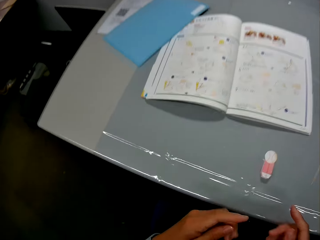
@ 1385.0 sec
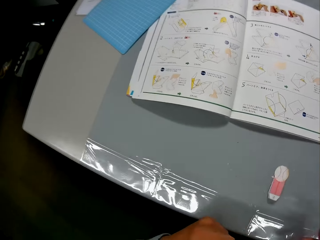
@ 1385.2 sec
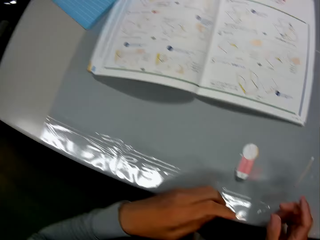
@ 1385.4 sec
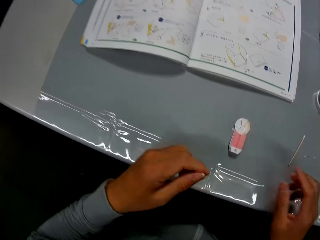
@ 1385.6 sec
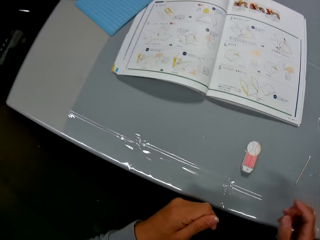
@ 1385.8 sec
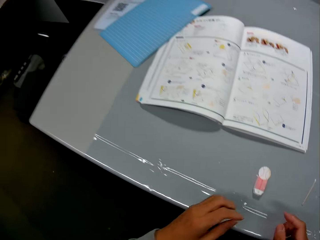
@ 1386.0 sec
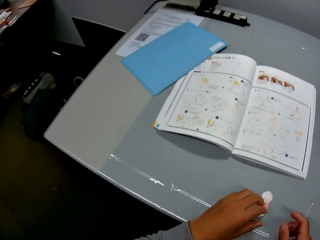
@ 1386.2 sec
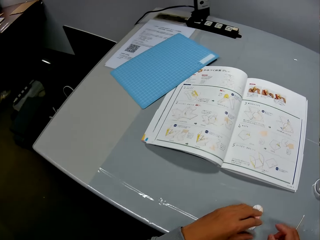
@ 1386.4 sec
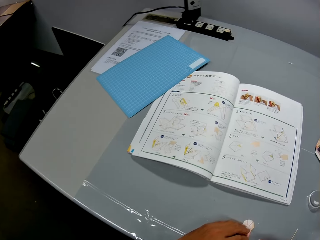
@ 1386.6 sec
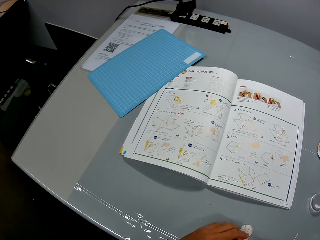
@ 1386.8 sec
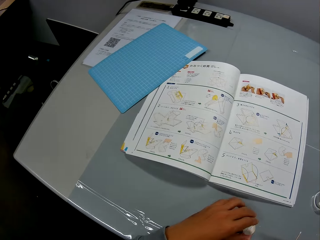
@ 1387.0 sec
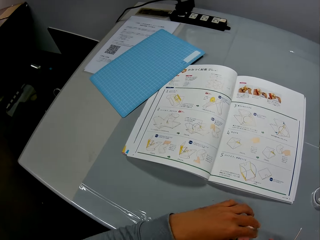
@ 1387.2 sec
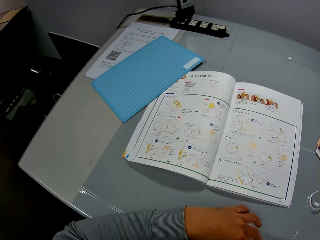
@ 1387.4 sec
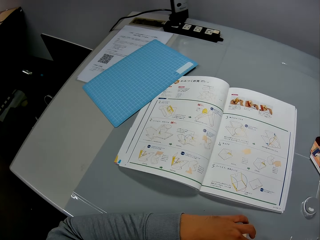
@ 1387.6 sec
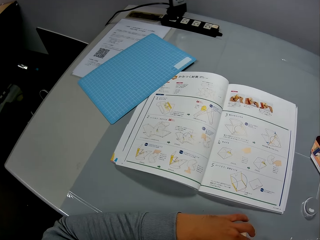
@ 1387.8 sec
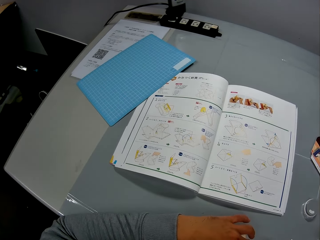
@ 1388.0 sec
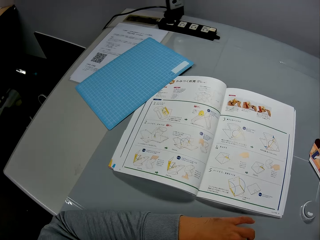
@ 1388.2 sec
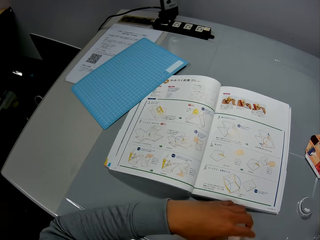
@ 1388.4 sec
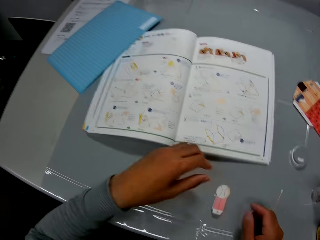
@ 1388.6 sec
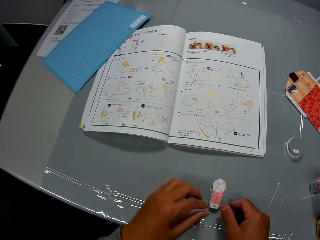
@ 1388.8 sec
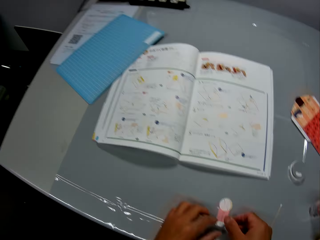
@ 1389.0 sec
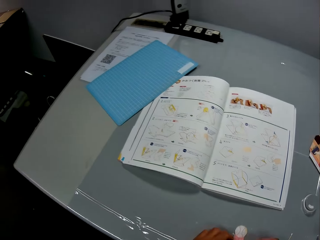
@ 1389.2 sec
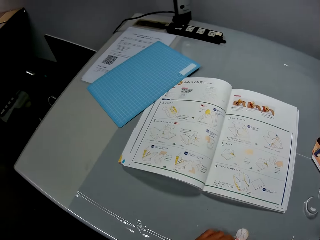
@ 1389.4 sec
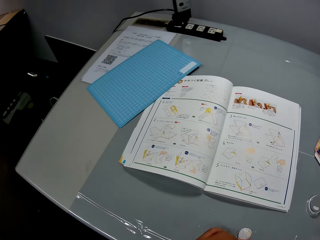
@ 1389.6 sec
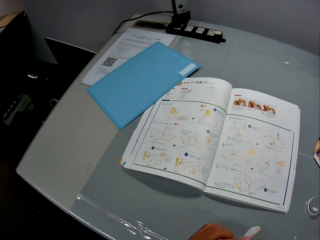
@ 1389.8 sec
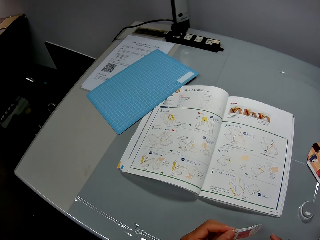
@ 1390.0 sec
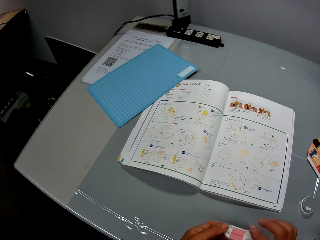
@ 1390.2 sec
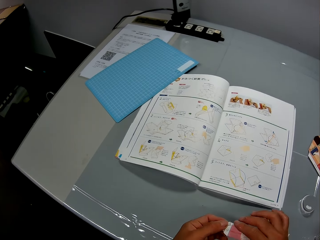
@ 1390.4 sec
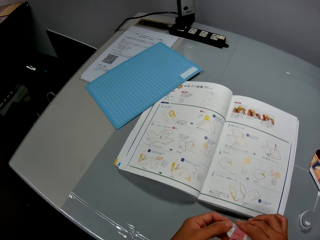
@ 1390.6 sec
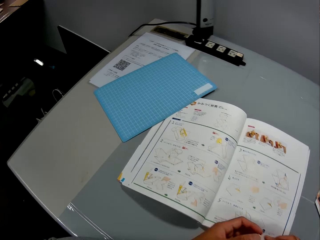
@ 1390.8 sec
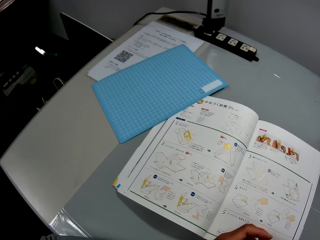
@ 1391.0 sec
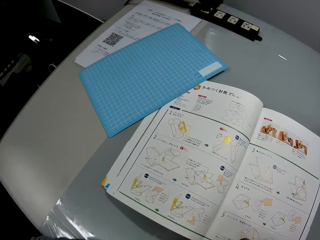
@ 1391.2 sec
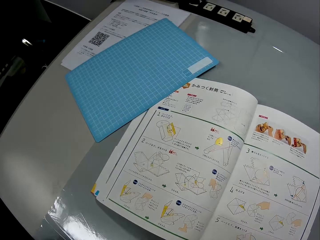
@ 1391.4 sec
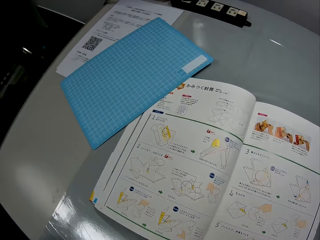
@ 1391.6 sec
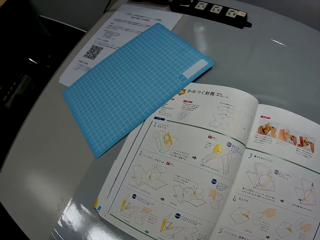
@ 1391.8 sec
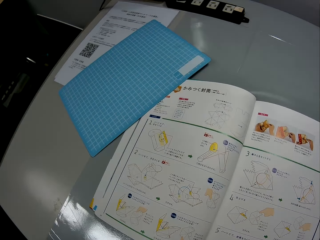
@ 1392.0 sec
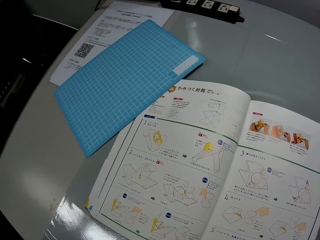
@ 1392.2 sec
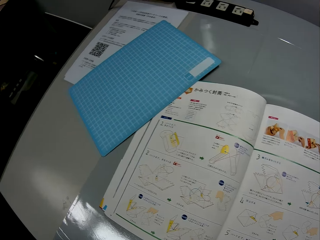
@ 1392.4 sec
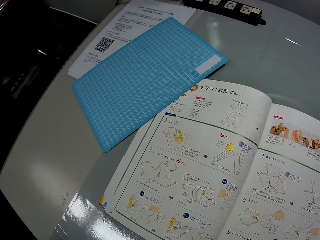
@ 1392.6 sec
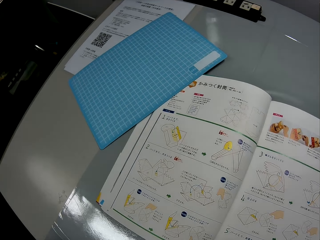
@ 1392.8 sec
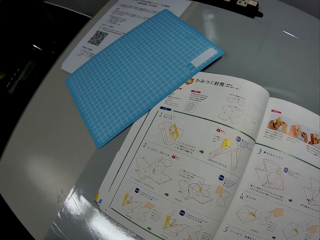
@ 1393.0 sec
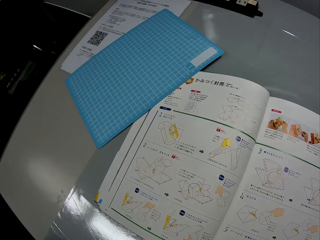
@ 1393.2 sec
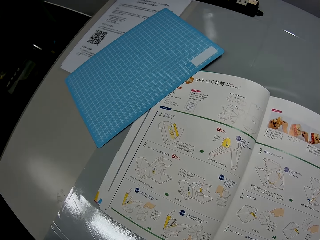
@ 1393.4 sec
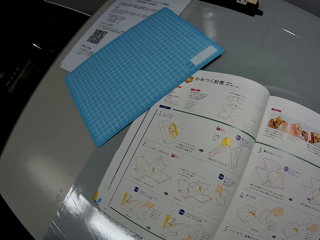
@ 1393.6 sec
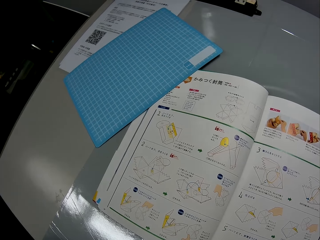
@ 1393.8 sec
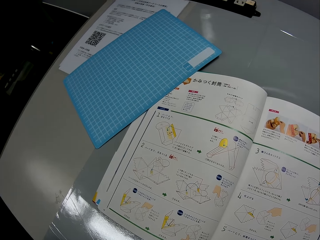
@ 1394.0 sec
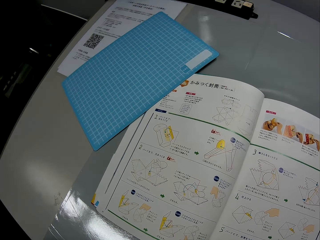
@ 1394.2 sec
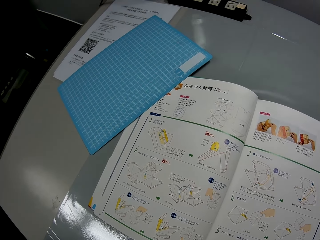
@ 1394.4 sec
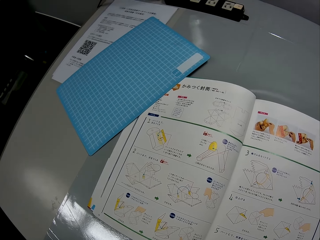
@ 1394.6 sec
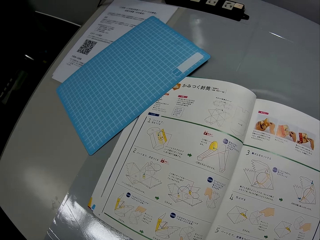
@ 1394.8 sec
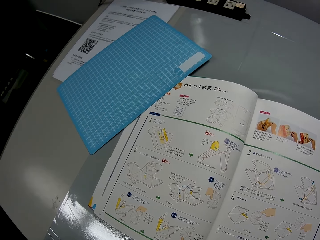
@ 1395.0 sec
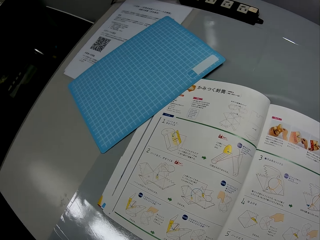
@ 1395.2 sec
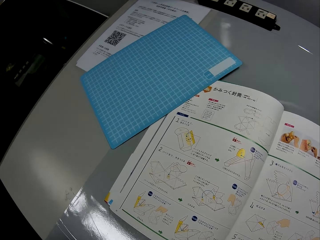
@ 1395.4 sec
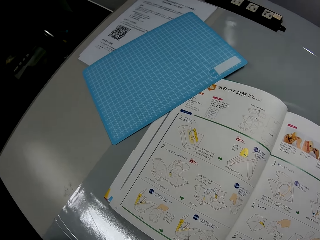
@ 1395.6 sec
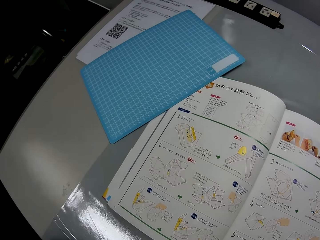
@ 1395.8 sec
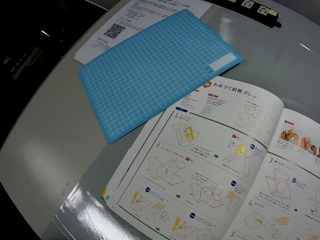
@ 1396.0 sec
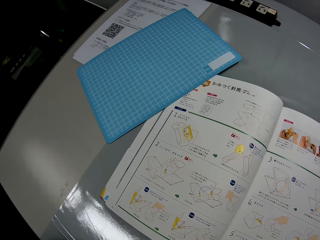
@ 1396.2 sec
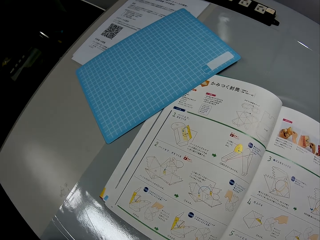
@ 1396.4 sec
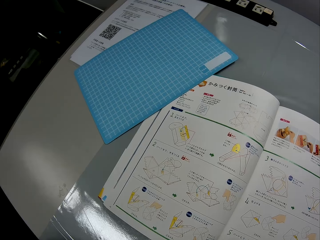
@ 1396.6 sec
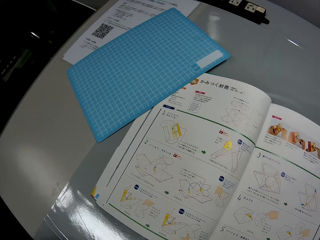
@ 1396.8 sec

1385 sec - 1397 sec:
The camera wearer picks up the piece of paper. They adjust the carved paper with both hands. They look at the sketch book.

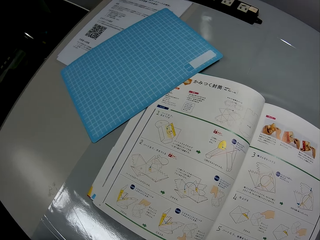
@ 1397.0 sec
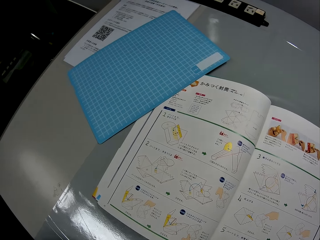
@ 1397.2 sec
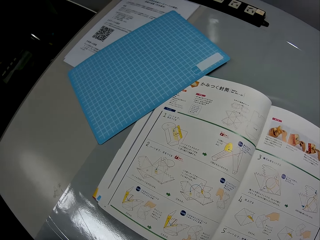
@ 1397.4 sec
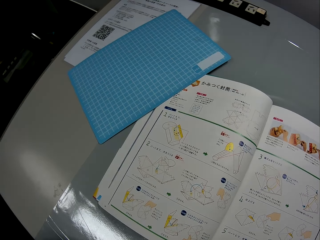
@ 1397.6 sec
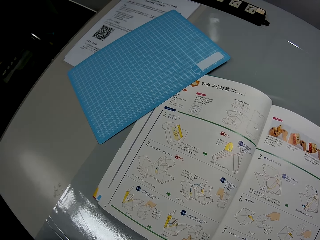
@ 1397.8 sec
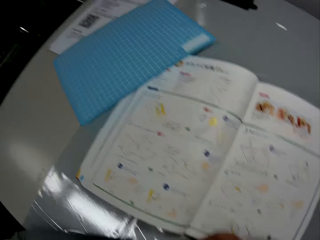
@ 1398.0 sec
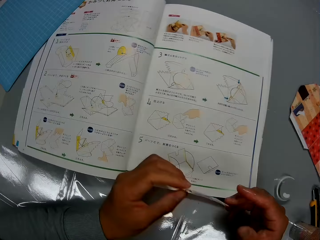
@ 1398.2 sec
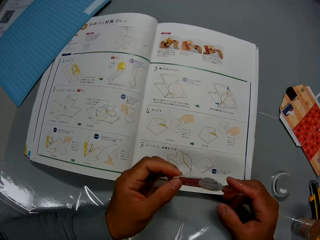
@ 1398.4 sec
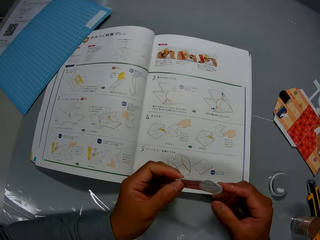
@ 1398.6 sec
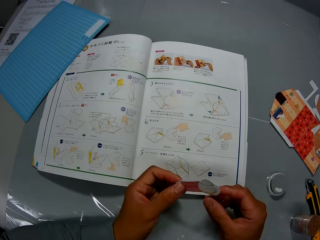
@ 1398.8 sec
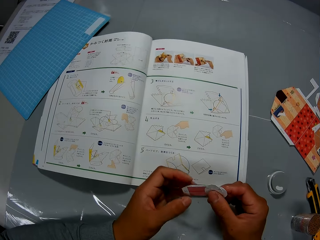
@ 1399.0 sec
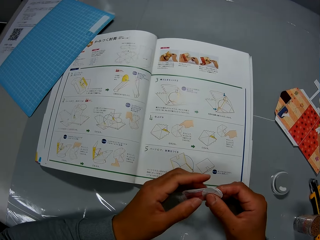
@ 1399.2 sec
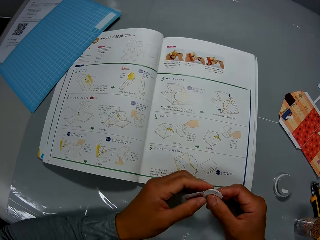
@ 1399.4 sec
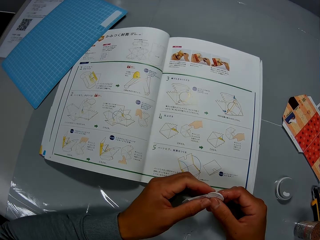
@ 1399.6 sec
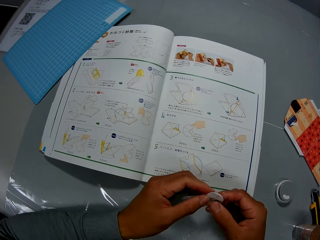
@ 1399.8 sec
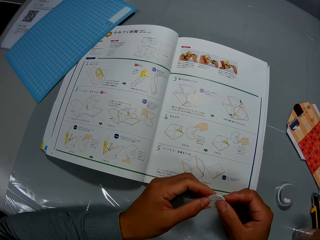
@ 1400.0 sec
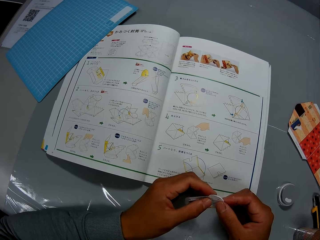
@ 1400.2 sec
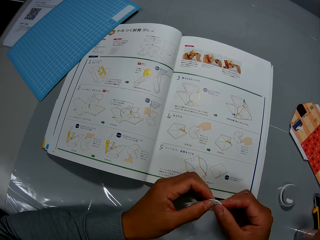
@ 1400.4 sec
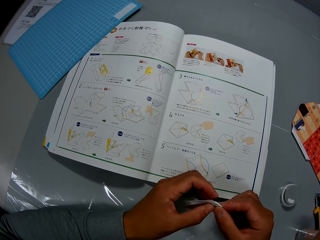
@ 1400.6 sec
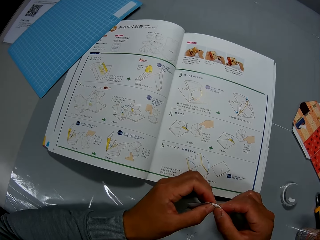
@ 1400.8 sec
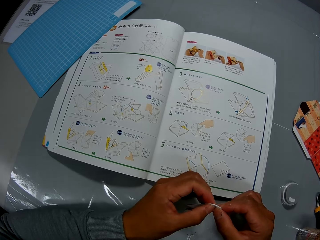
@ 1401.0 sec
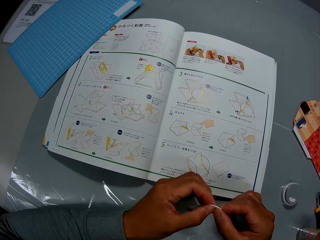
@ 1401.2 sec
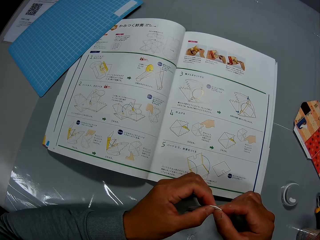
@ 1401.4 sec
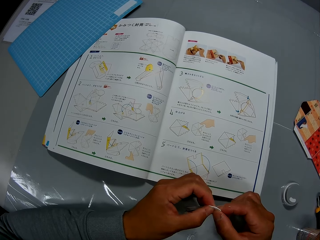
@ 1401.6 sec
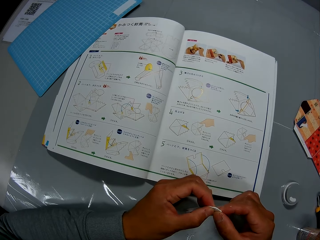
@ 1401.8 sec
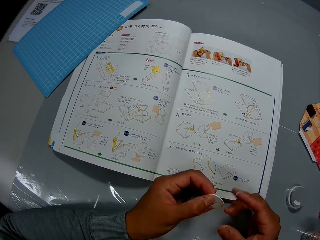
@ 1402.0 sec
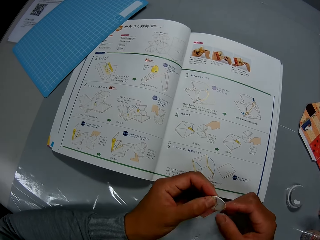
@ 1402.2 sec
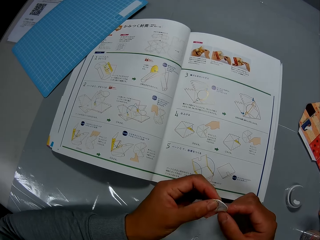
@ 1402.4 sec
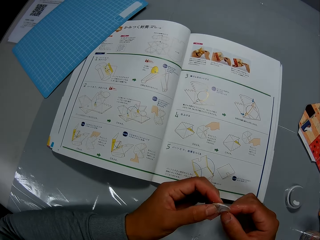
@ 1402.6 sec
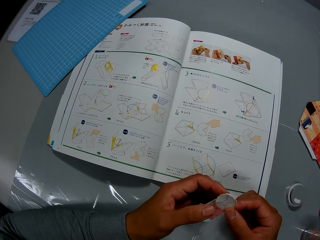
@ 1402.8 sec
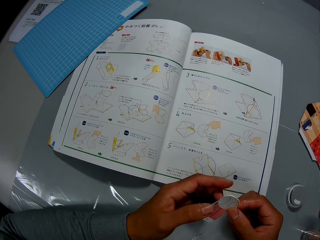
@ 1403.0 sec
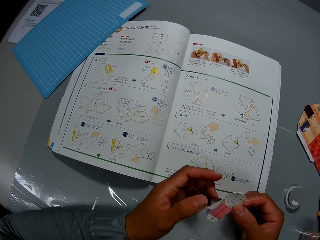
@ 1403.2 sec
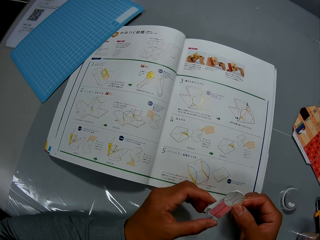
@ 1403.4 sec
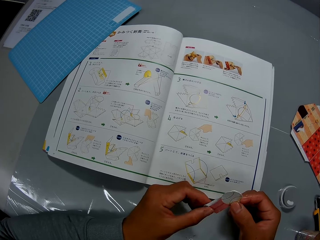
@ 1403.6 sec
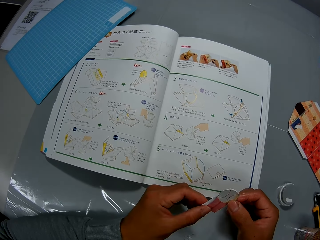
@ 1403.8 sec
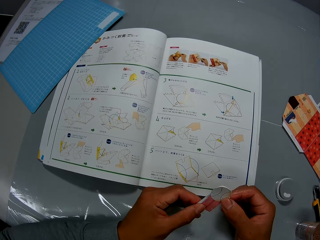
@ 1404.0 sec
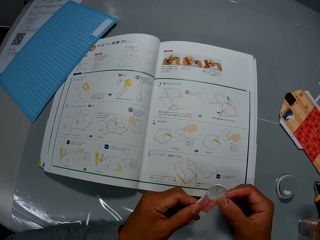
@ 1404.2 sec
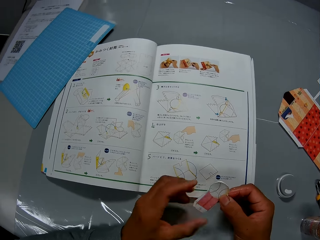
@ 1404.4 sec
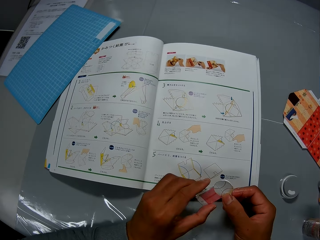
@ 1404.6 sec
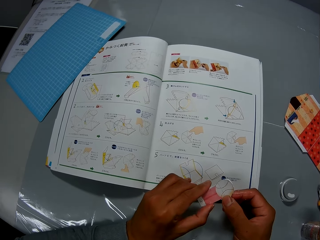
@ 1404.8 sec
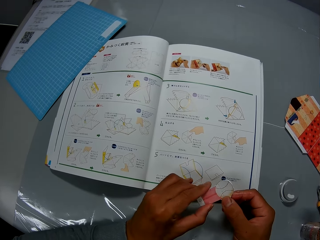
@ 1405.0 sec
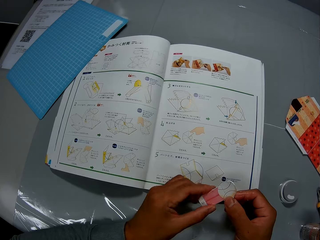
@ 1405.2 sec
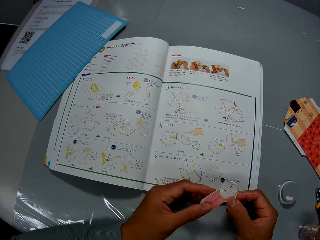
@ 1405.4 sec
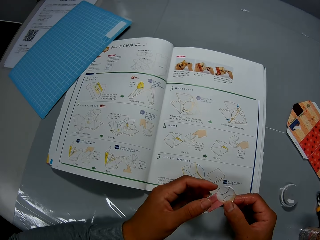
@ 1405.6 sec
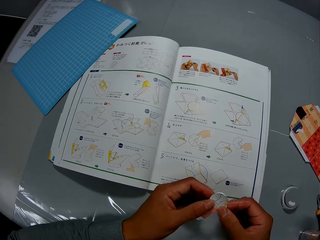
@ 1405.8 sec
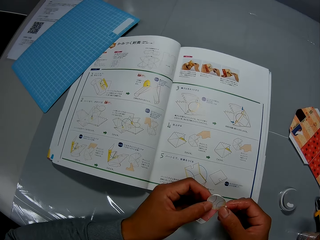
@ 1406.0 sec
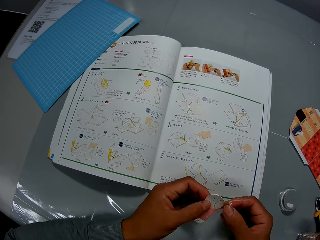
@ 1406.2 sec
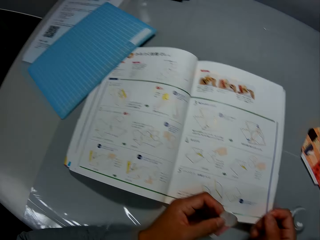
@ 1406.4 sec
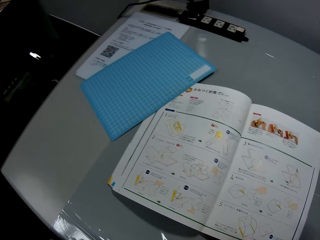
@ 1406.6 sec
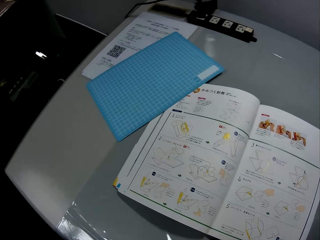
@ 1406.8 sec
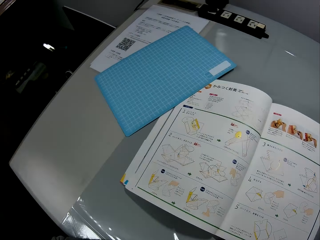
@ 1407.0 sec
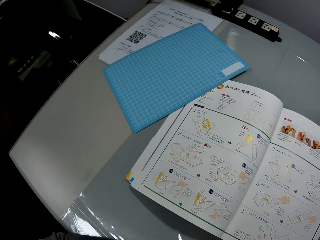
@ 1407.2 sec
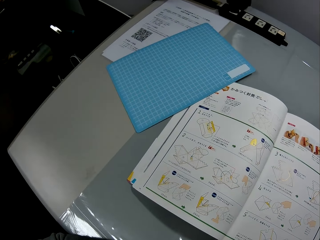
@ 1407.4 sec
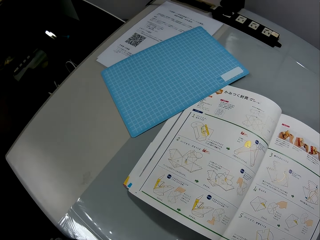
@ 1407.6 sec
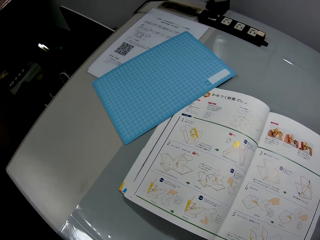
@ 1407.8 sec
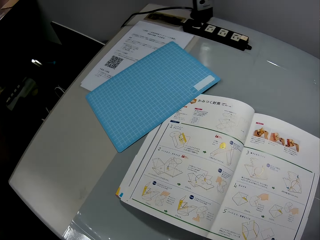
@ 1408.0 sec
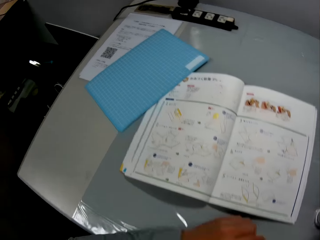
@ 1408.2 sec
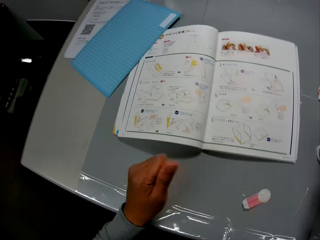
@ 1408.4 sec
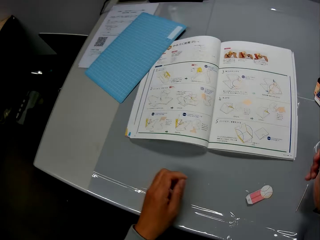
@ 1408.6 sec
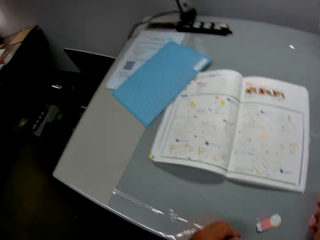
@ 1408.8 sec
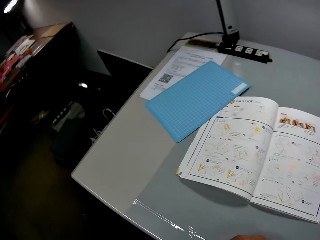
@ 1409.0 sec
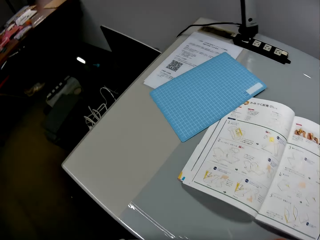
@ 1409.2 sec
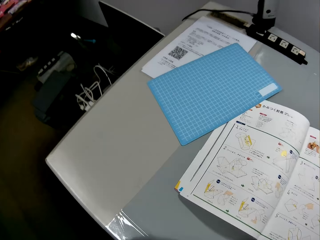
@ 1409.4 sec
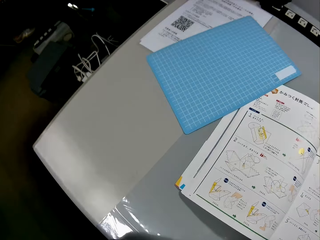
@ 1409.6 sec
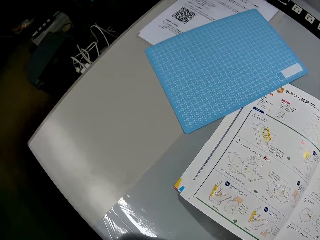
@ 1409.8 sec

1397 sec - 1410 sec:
The camera wearer presses the pieces of paper together. They look at the sketch book. They put the pieces of paper on the table.
